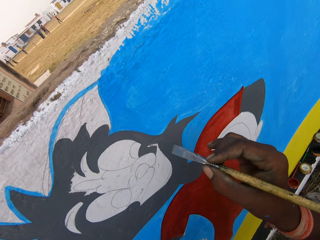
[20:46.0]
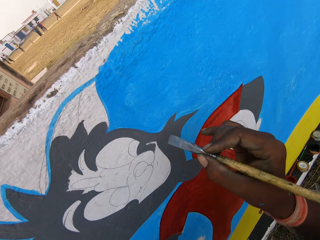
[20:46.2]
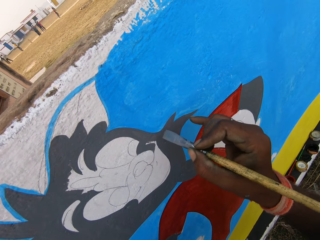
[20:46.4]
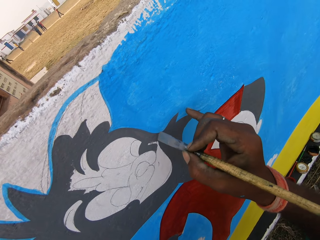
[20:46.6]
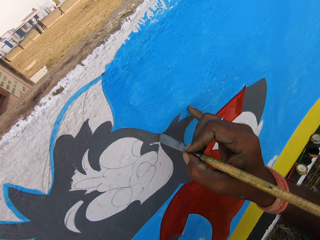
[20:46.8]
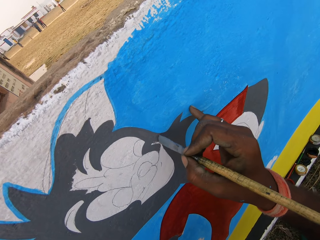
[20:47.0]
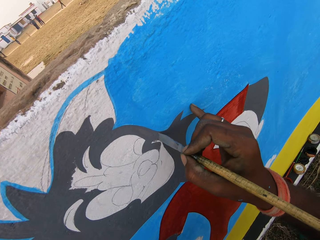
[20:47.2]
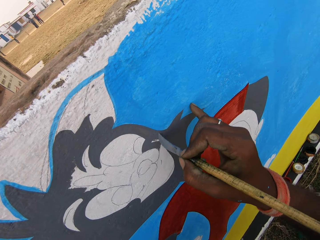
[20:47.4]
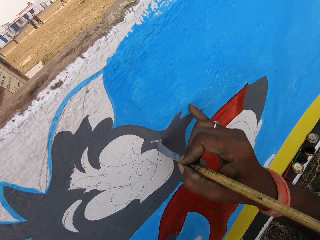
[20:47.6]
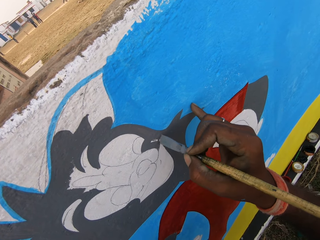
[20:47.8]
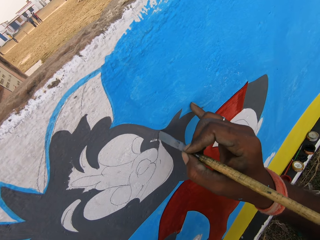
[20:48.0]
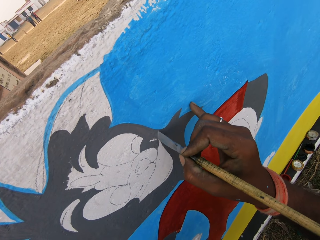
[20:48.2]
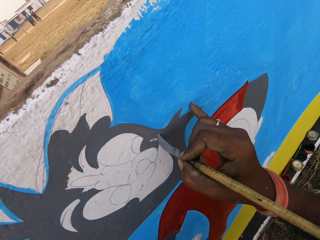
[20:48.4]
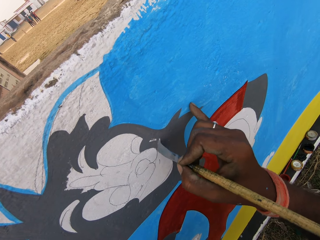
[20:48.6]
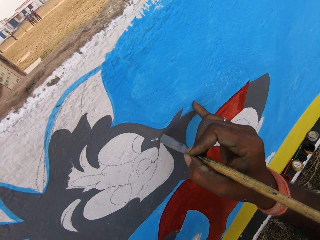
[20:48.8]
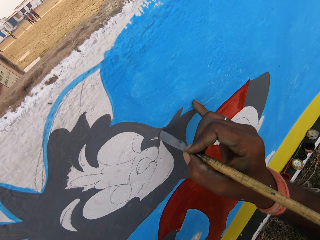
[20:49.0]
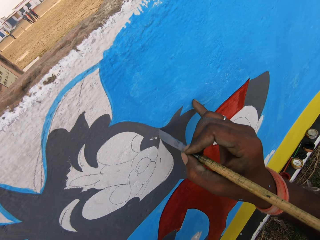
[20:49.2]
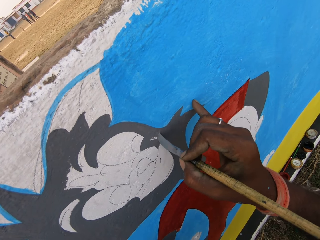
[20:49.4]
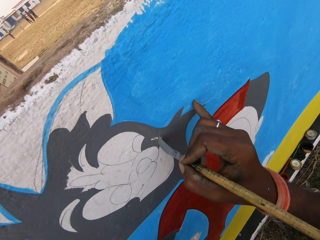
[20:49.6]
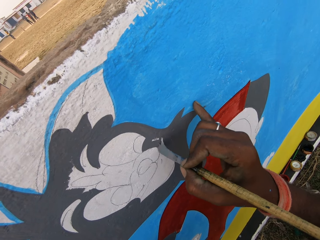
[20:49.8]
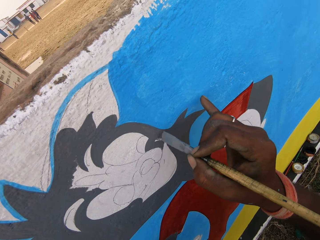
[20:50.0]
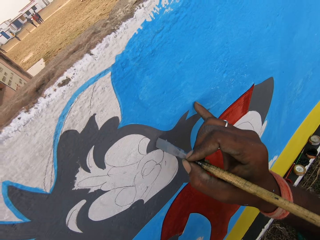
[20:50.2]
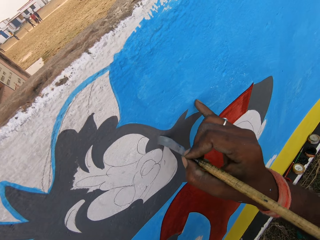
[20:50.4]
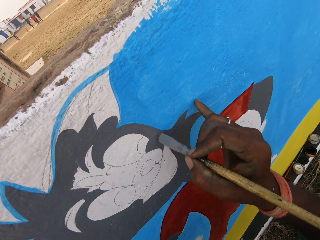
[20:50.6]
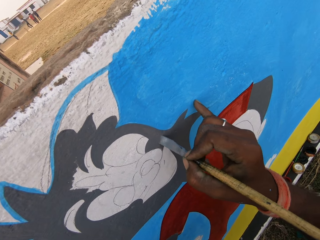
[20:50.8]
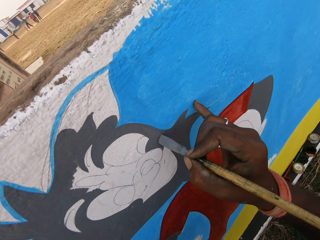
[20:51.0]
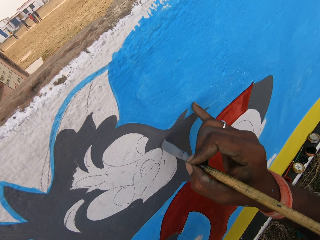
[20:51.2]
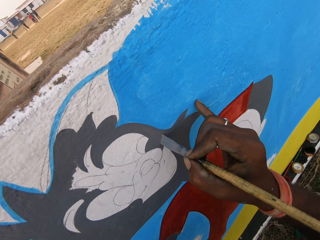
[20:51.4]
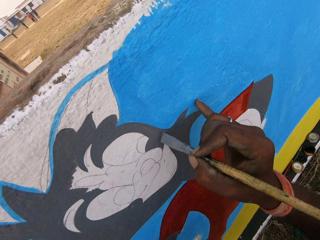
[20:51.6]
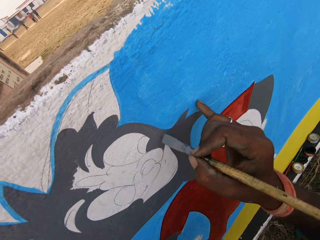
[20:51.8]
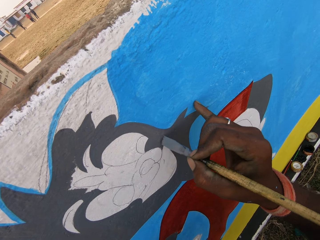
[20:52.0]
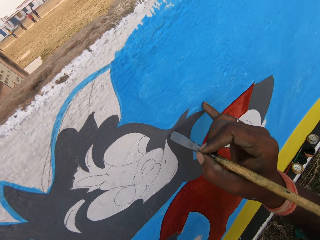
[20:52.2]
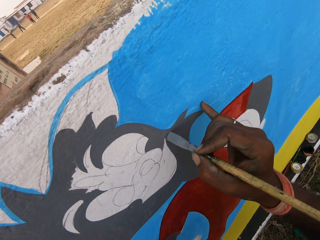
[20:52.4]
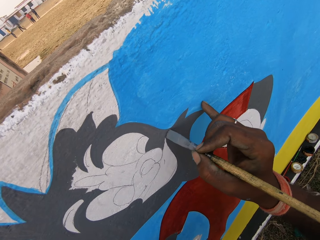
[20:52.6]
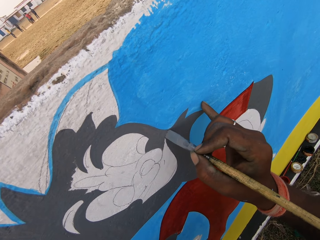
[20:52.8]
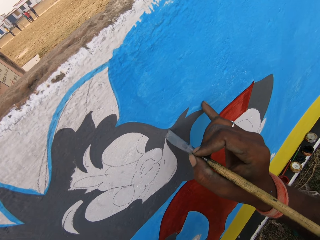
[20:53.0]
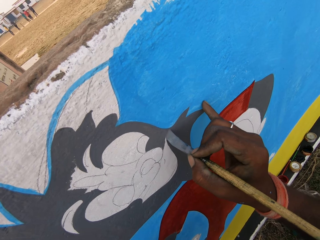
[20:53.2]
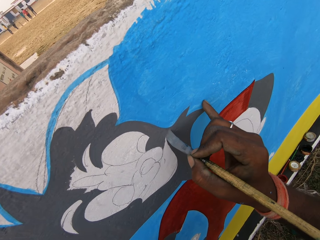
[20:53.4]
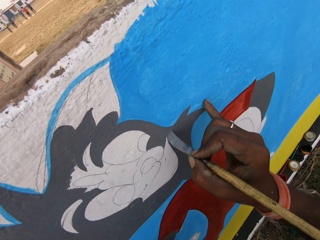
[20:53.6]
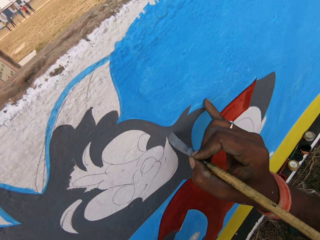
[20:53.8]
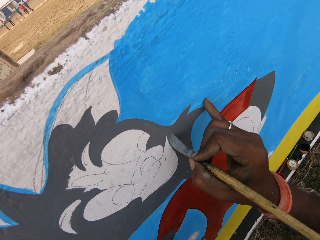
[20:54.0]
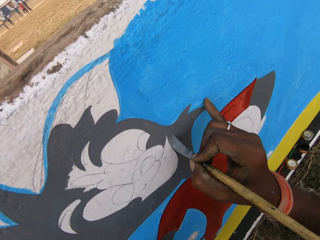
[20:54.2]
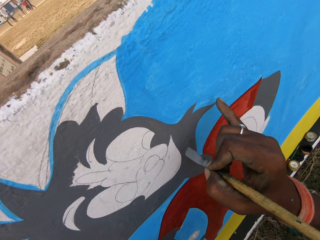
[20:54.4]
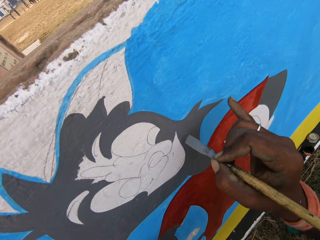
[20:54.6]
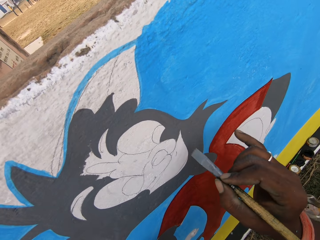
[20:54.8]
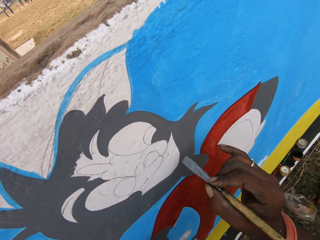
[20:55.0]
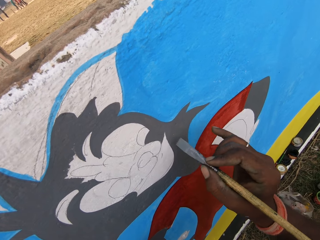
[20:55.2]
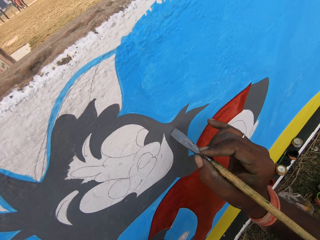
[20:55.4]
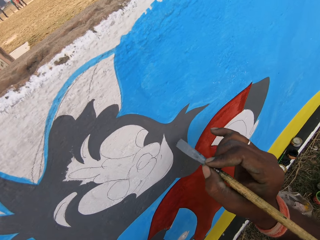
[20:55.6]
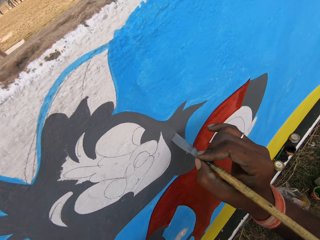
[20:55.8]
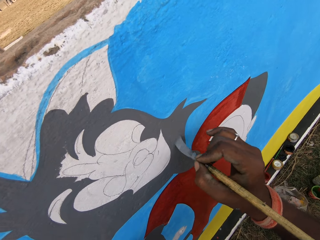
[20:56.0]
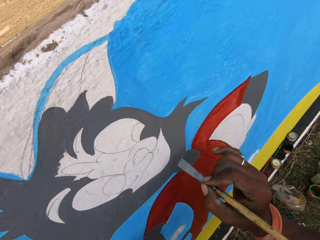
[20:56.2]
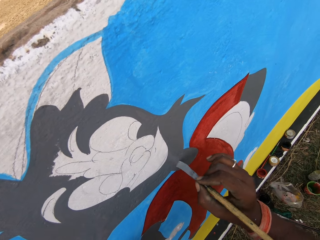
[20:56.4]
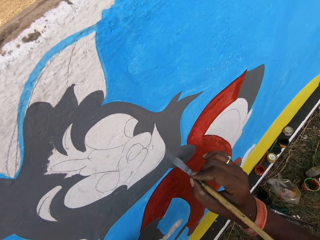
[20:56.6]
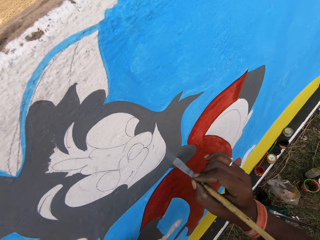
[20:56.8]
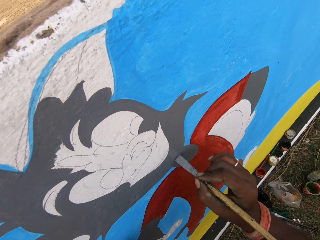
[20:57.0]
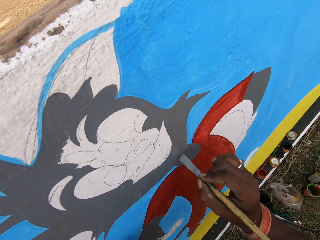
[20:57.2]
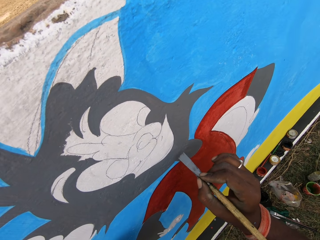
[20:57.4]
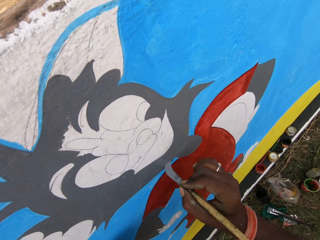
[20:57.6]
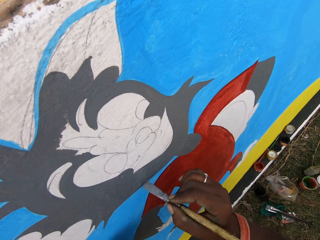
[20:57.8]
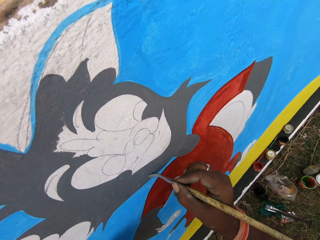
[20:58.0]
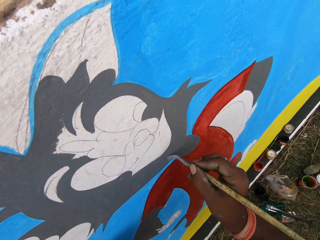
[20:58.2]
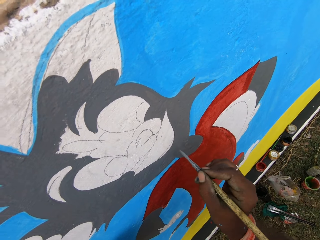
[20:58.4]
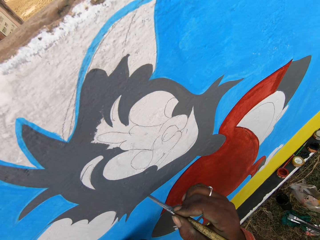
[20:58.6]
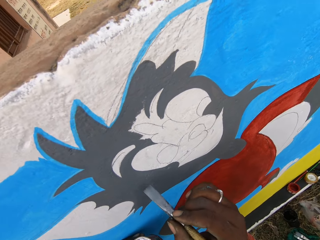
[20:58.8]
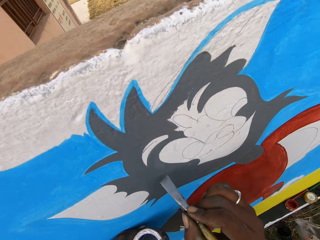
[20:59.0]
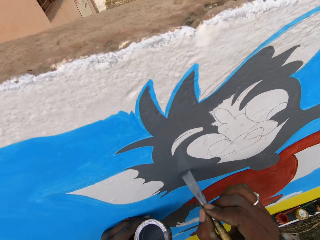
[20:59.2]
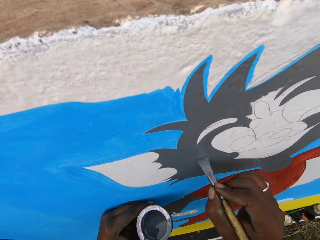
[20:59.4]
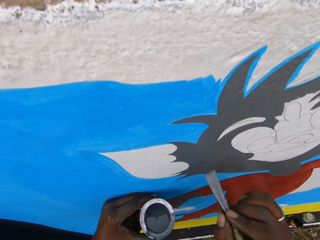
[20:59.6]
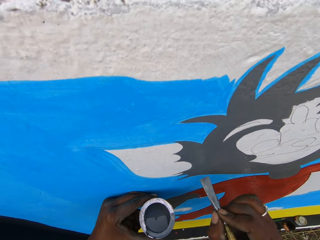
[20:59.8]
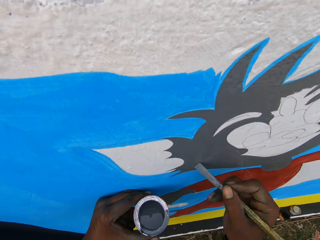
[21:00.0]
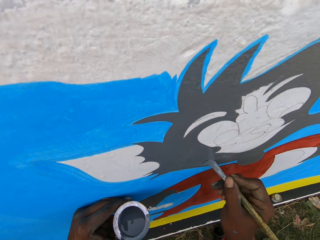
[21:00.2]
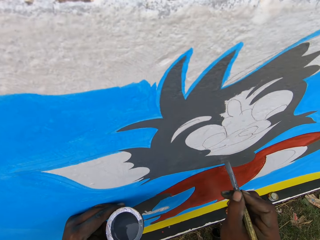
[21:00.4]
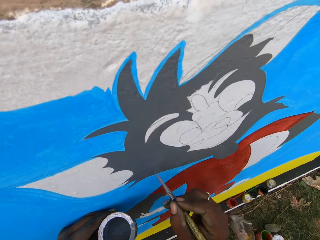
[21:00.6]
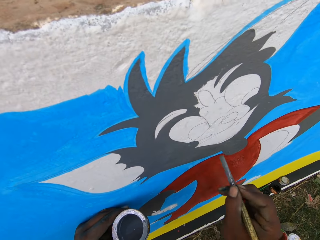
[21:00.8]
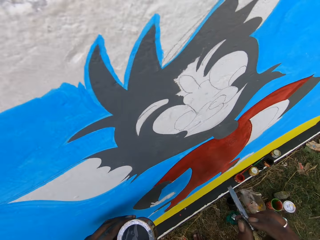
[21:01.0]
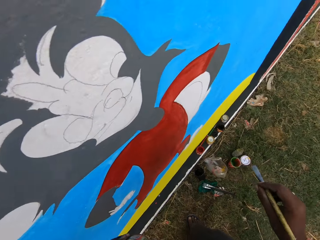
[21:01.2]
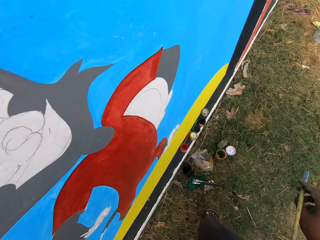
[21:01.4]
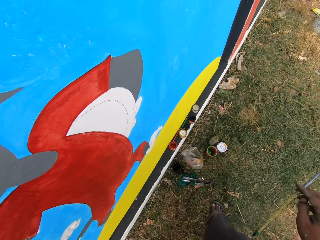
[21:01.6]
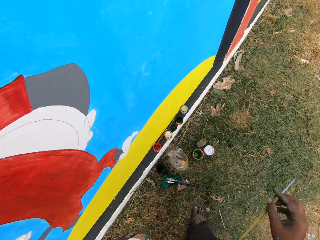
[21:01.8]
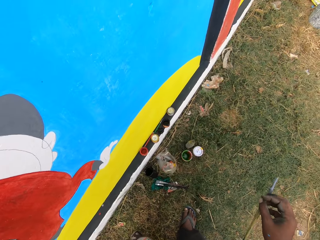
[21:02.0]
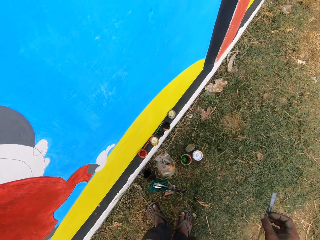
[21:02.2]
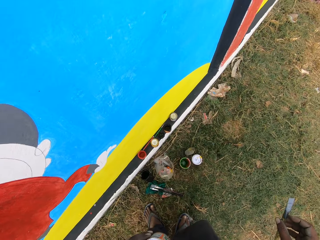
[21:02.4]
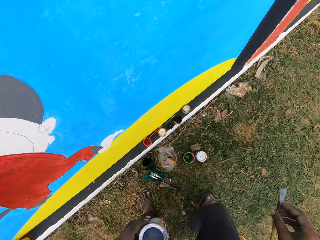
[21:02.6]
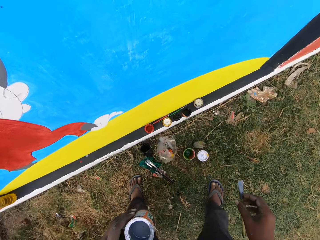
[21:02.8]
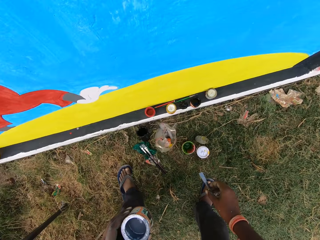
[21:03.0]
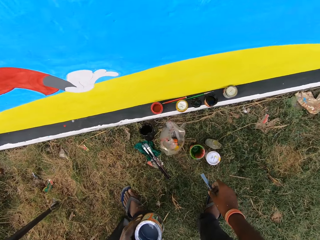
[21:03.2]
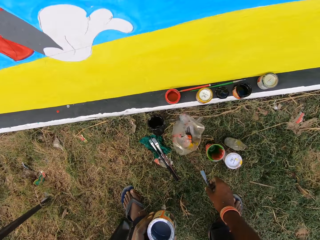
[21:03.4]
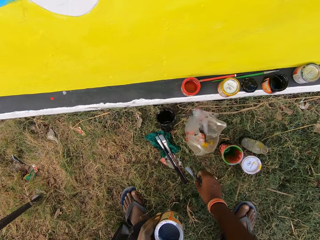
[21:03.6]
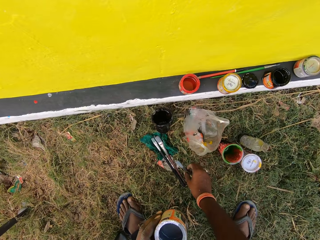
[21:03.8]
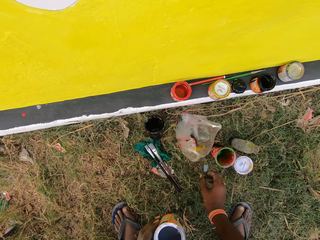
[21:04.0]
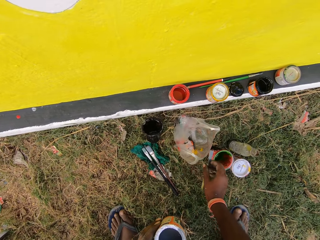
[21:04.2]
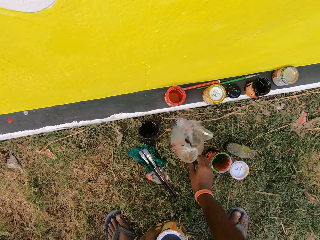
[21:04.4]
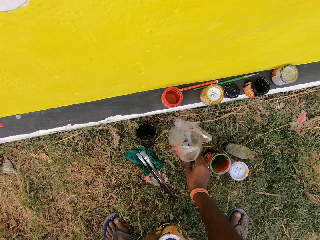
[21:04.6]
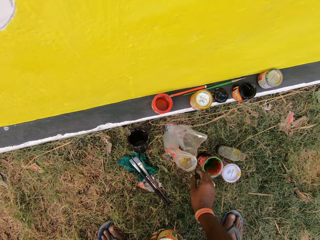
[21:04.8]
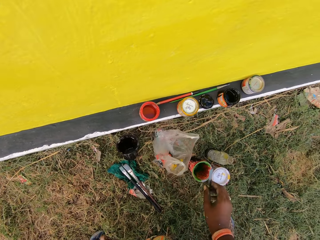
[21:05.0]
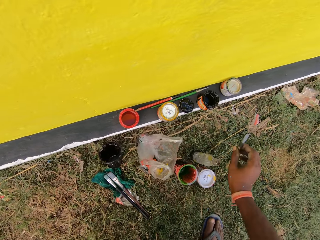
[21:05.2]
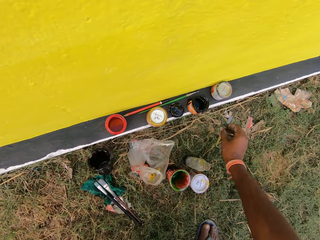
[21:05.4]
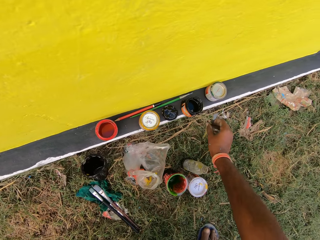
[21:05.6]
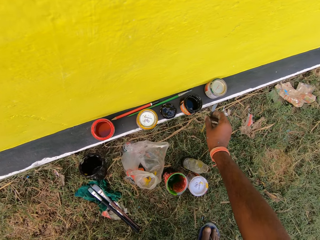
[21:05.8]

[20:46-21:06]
The camera wearer paints the wall with the paint brush in his right hand. He stops painting and makes a few steps. He attempts dropping the paint brush on the ground with his right hand.

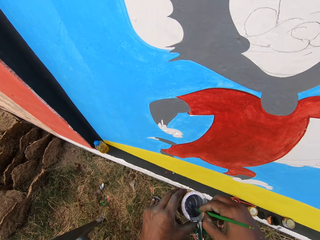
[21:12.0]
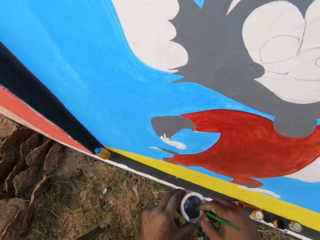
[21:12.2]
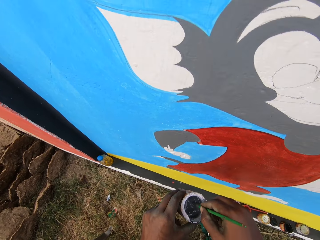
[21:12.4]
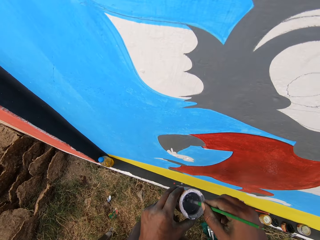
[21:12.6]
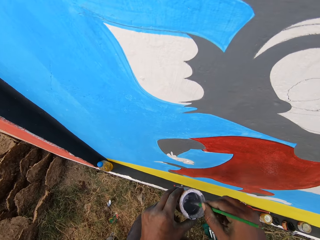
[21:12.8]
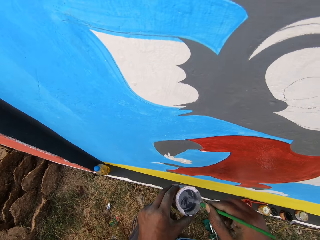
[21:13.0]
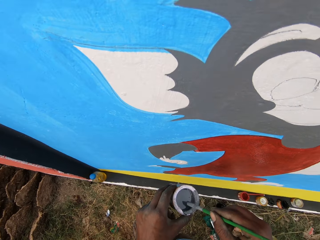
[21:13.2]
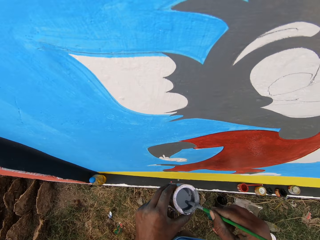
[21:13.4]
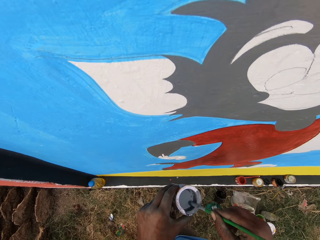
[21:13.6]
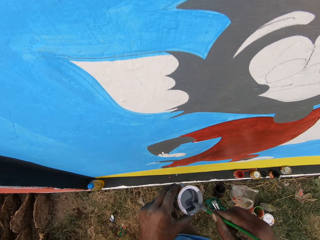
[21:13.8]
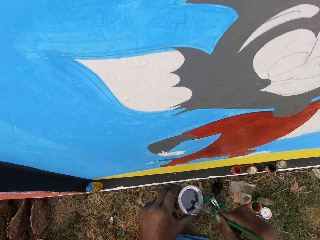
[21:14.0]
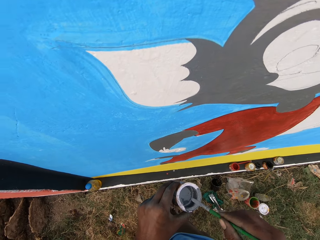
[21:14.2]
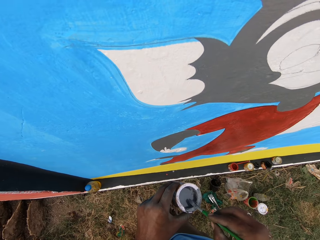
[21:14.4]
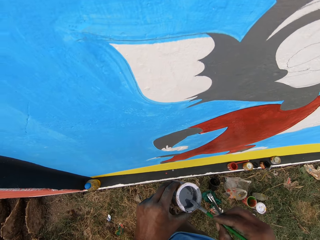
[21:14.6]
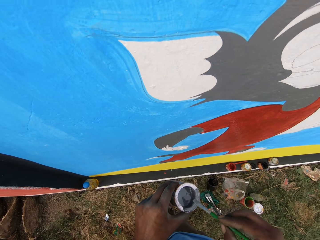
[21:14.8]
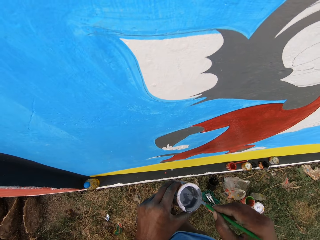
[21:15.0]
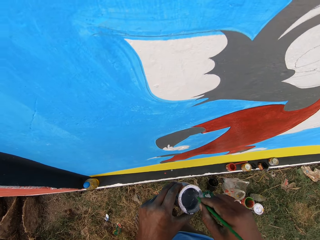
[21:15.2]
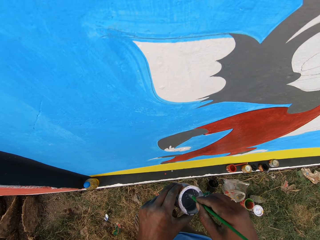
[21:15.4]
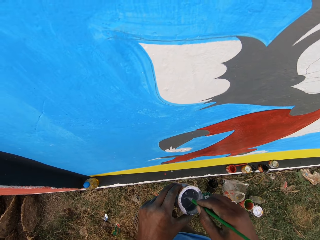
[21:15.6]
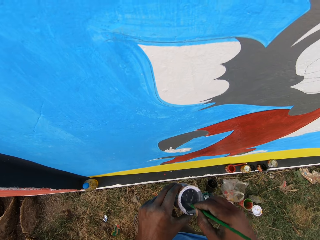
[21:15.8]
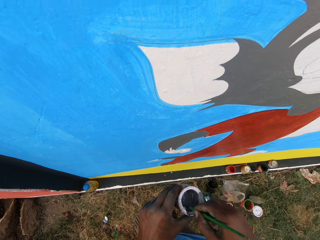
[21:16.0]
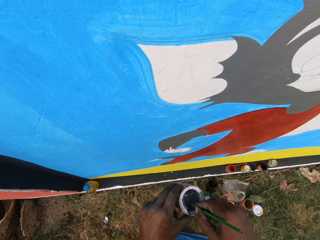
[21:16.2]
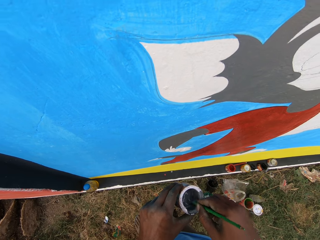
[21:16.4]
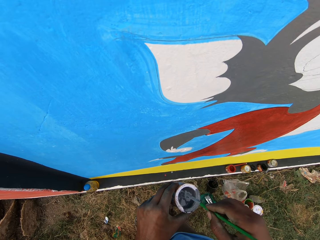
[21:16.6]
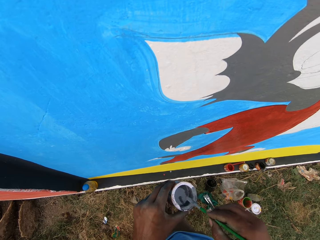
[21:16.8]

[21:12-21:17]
The camera wearer stirs up the paint in the tin with the brush. They make a step.
